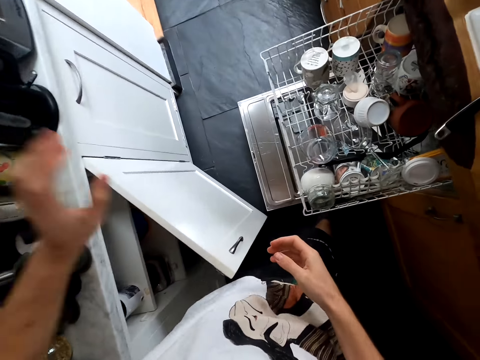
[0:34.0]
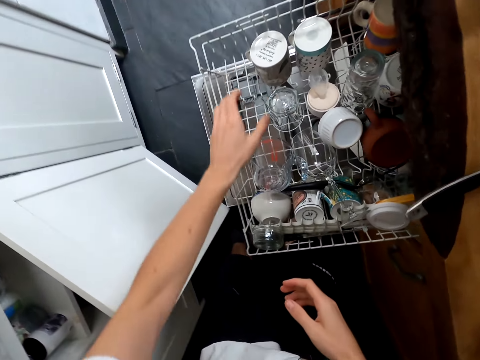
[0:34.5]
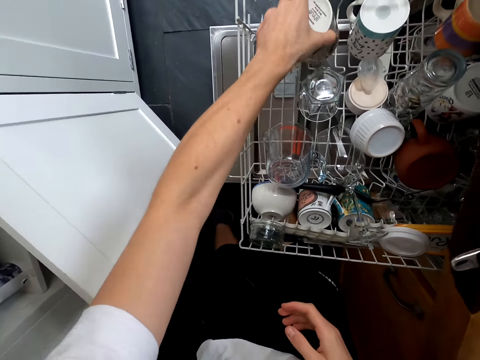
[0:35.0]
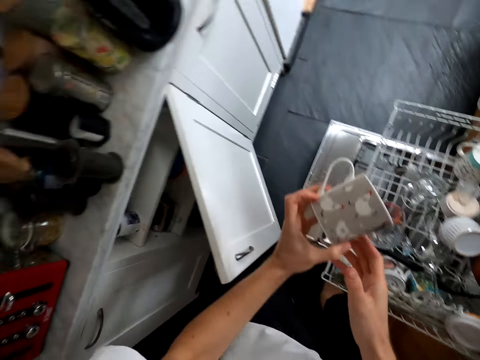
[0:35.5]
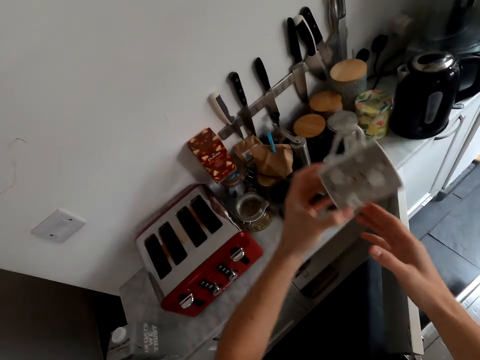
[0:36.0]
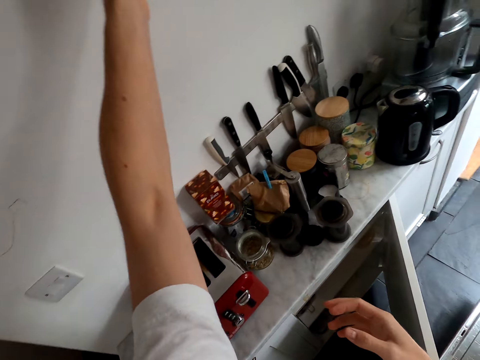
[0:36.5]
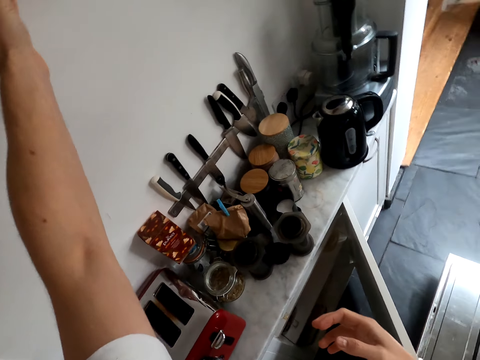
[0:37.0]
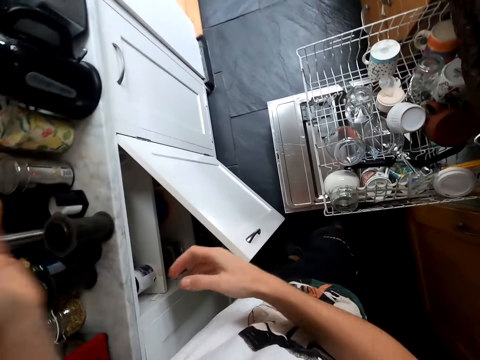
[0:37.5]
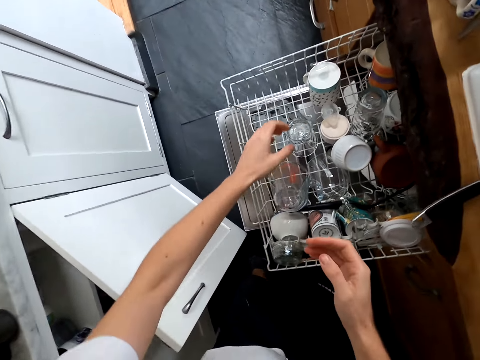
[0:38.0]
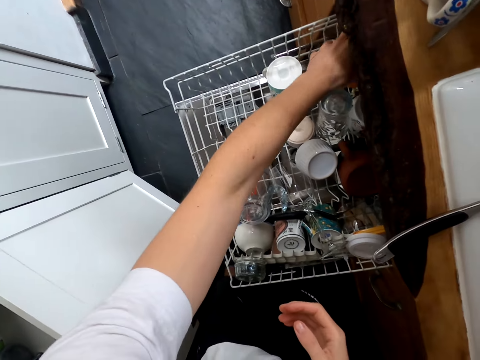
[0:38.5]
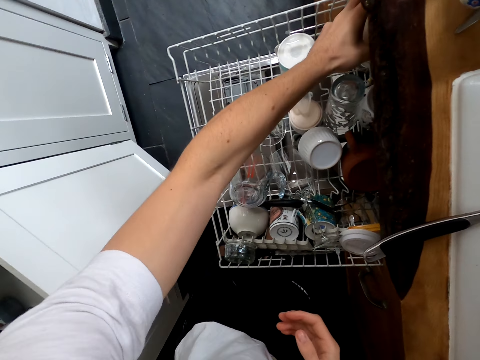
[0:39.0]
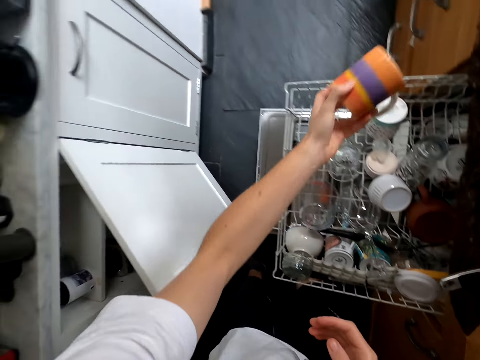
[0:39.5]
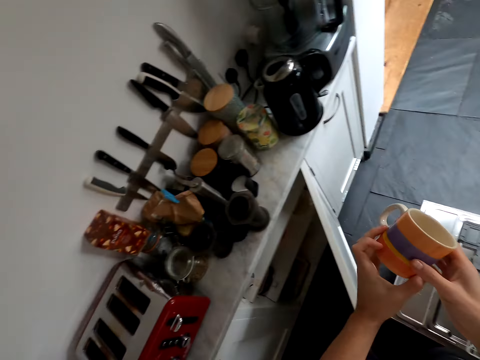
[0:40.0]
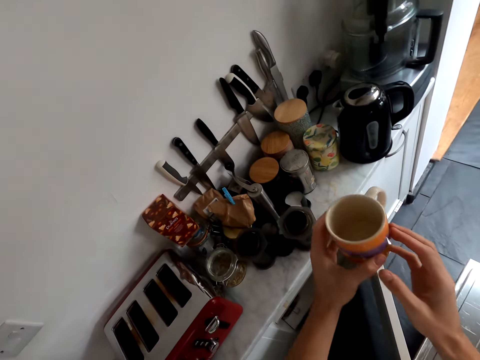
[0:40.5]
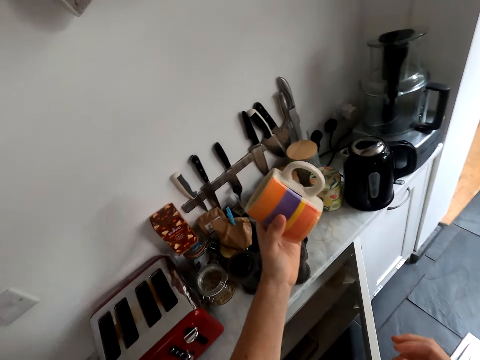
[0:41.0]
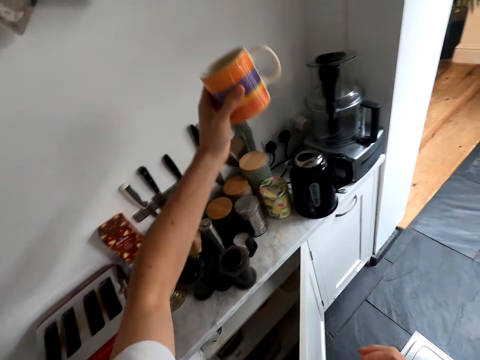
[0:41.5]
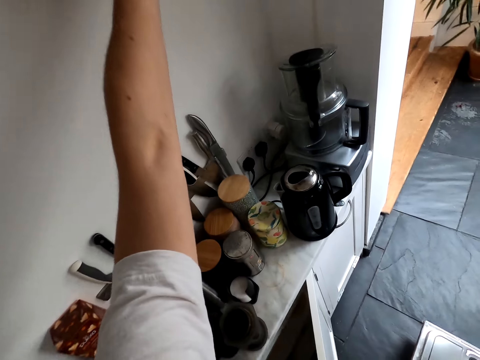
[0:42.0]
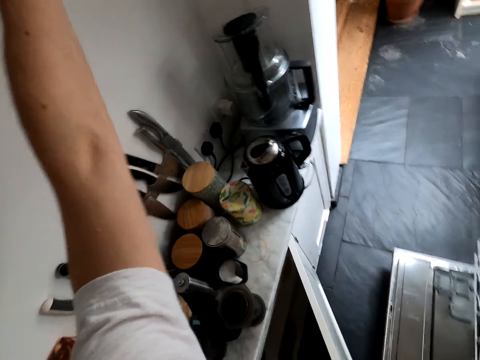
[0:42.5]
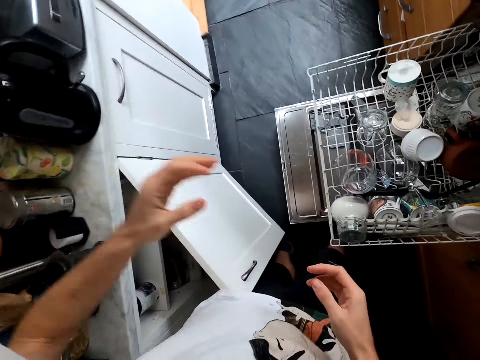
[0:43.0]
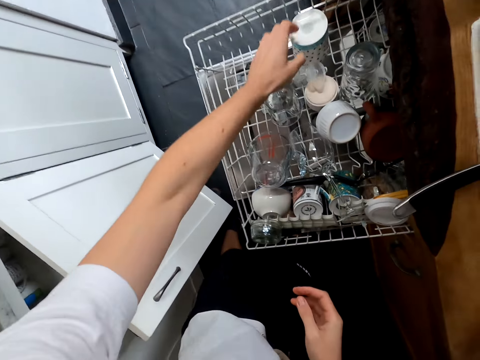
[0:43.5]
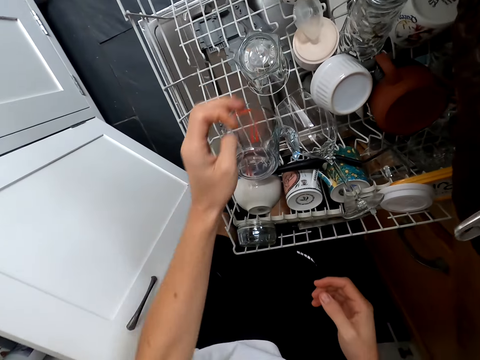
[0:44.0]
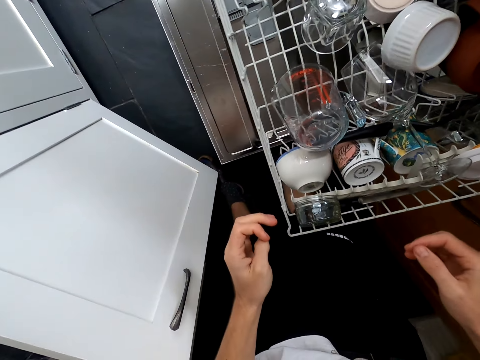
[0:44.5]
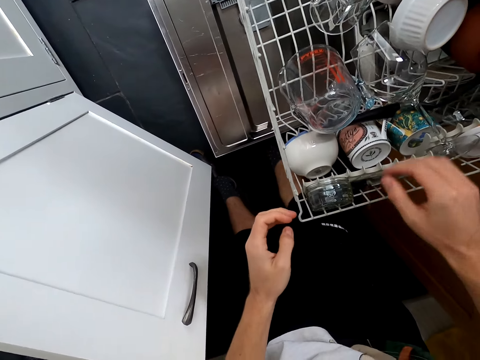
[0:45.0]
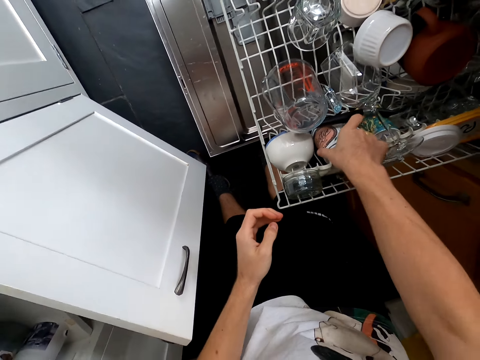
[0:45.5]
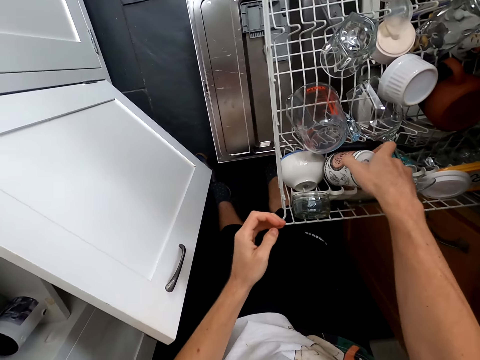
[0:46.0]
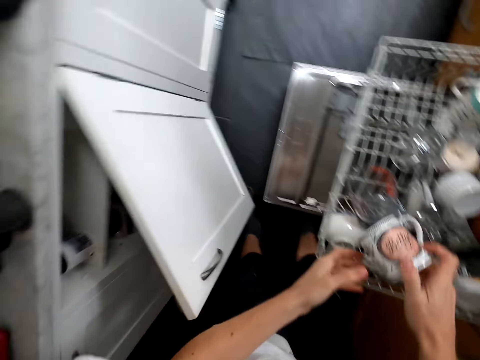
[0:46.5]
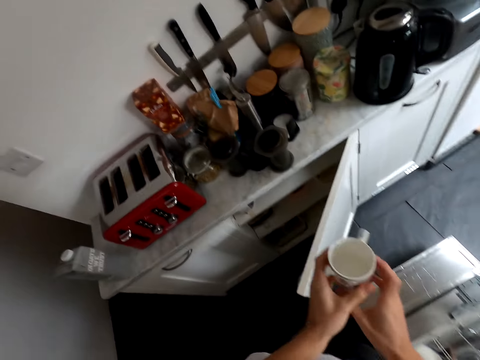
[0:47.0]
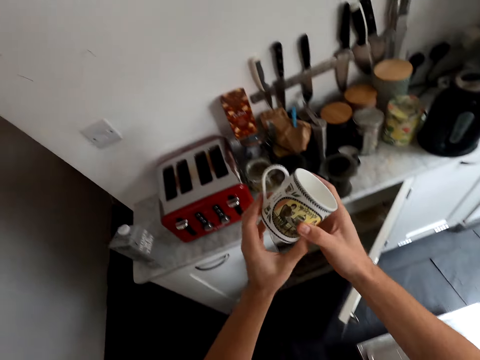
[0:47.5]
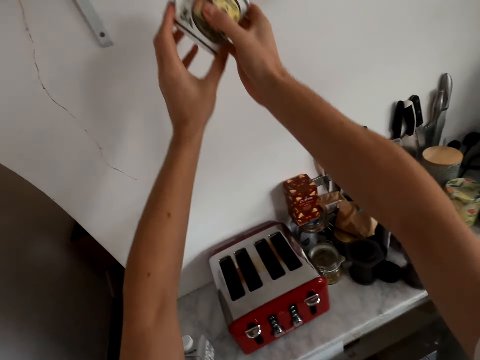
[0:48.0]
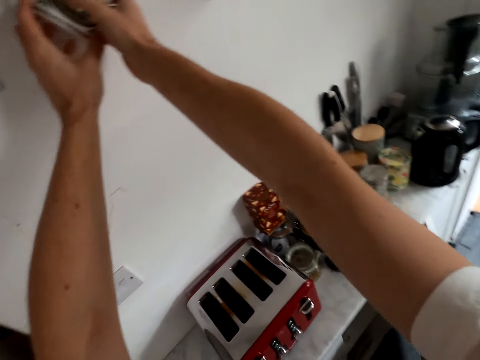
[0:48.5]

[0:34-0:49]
The camera wearer takes another cup. They hold the cup with both hands. They remove one hand from the cup. They put the cup on the upper cabinet. They take more cups. They hold the cup with both hands. They remove one hand from the cup. They put the cup on the upper cabinet. They lower the hand. They touch a cup in the dish rack. They remove the hand from the dishwasher rack. They take another cup. They hold the cup with both hands.

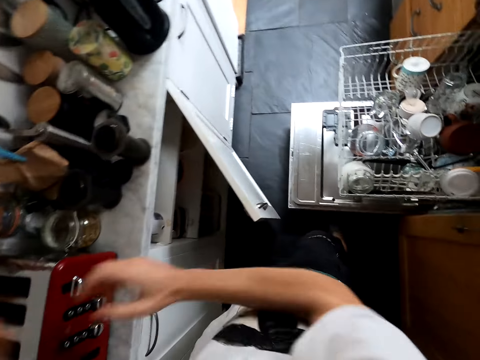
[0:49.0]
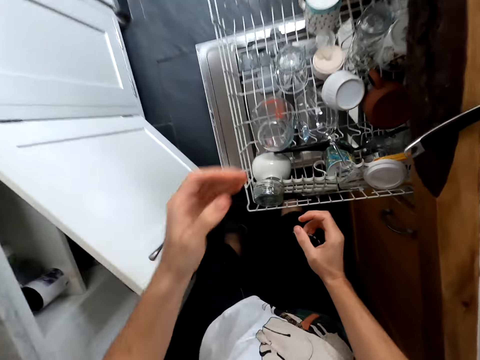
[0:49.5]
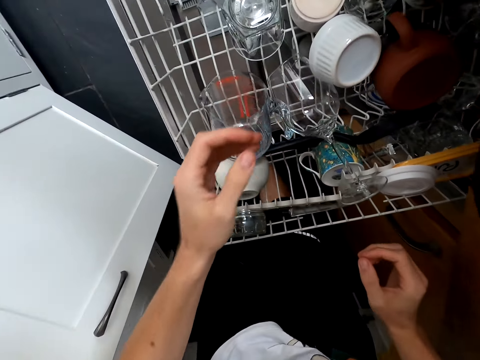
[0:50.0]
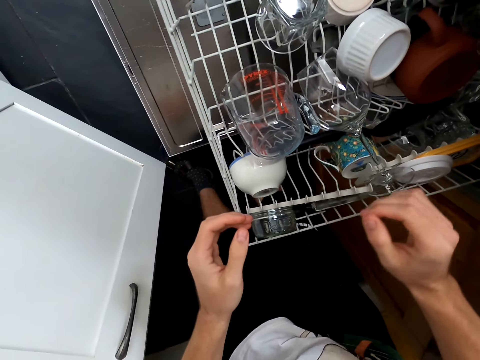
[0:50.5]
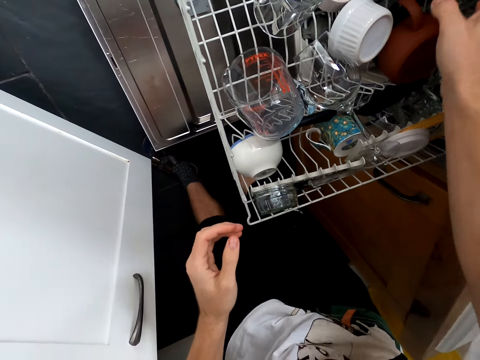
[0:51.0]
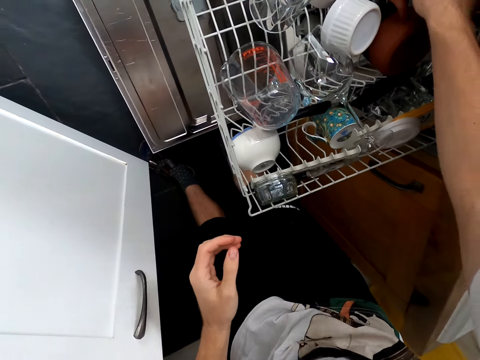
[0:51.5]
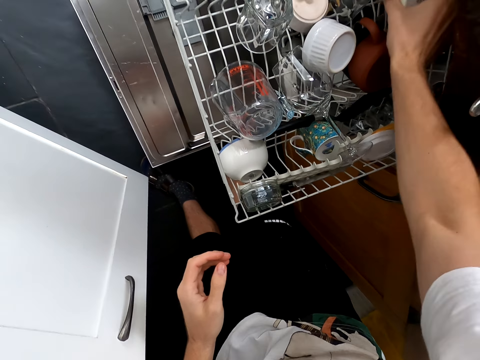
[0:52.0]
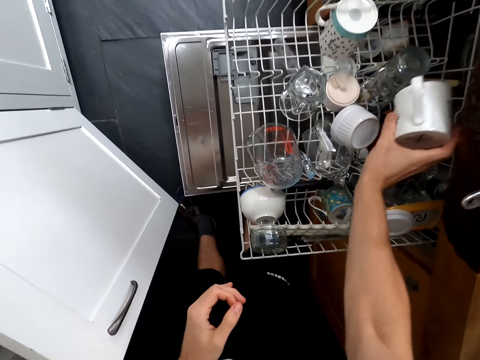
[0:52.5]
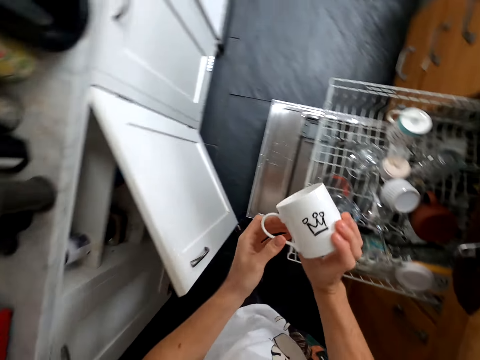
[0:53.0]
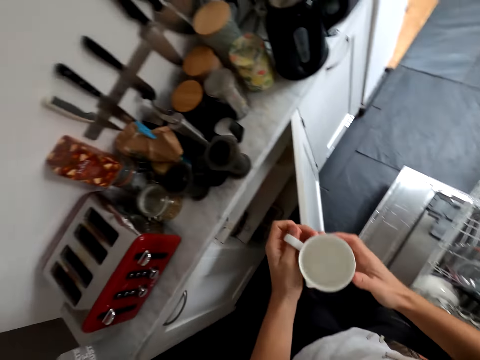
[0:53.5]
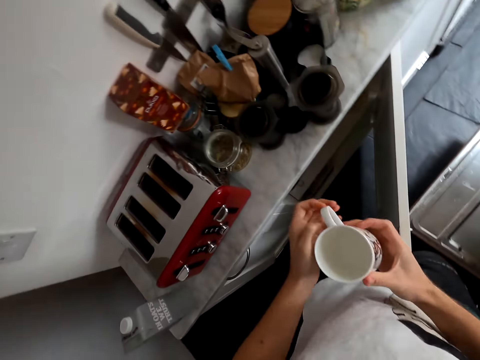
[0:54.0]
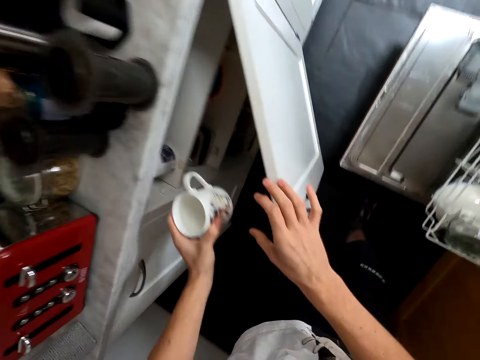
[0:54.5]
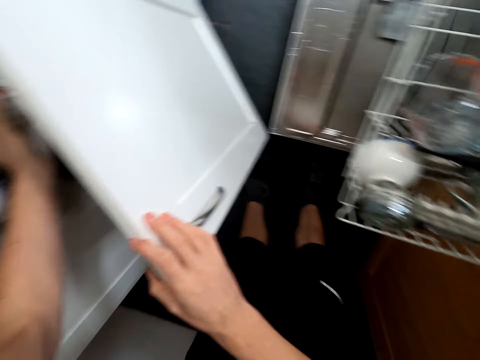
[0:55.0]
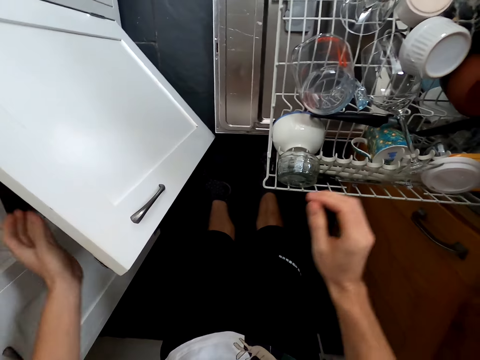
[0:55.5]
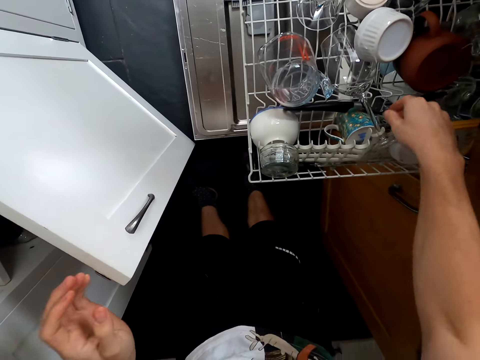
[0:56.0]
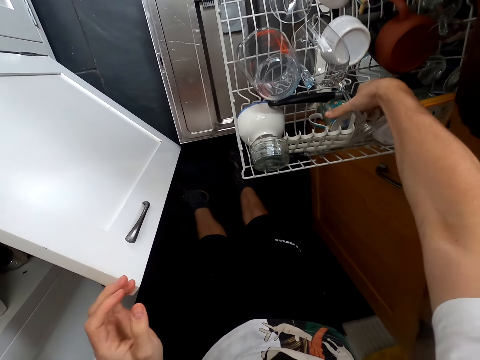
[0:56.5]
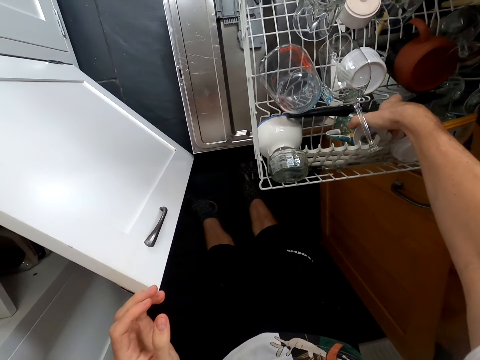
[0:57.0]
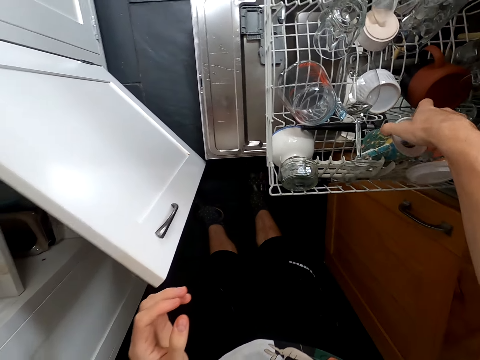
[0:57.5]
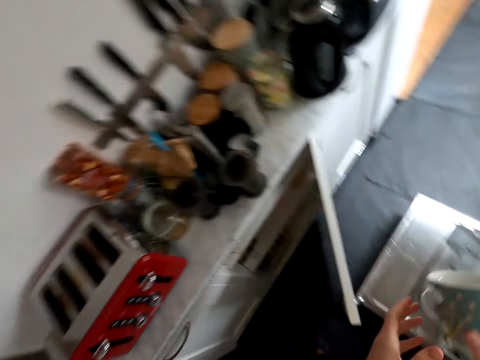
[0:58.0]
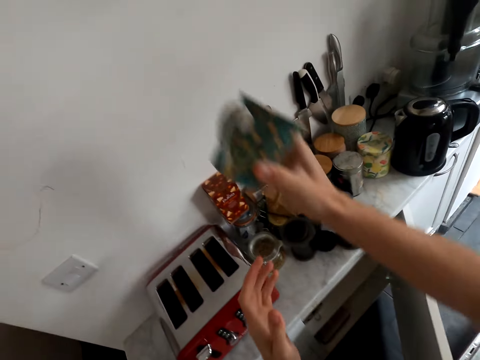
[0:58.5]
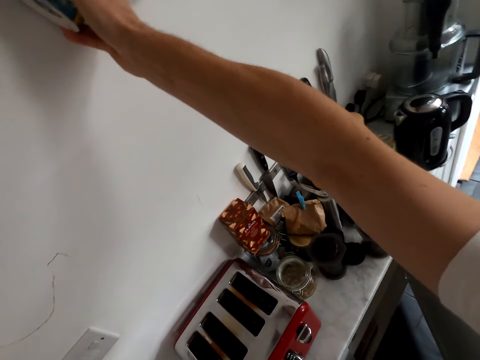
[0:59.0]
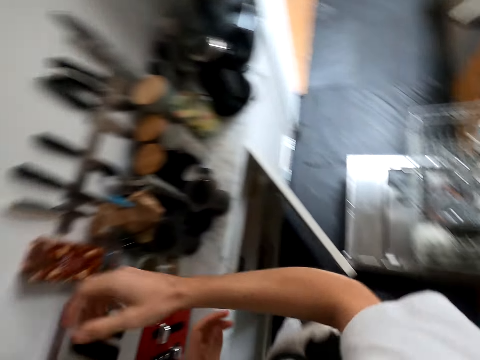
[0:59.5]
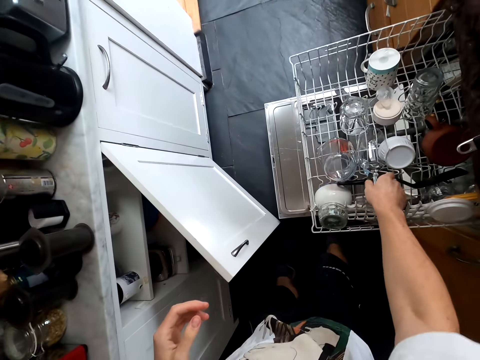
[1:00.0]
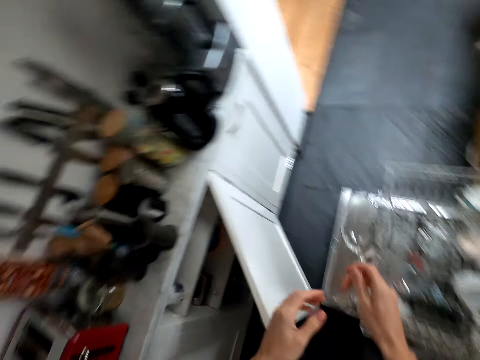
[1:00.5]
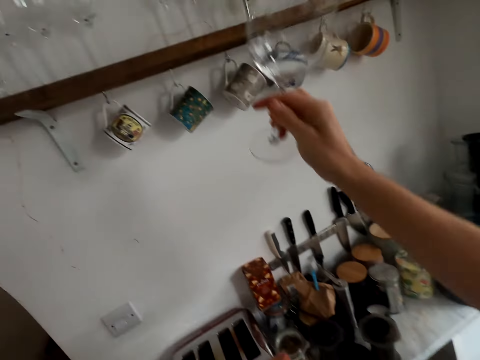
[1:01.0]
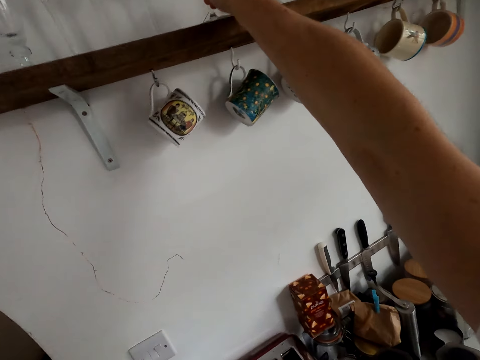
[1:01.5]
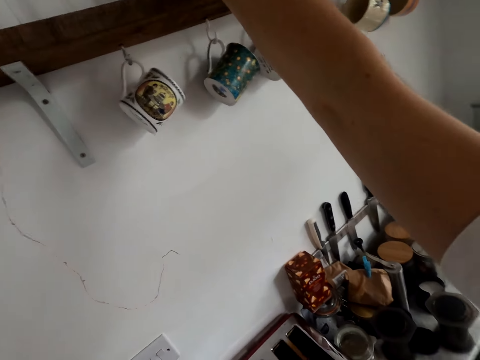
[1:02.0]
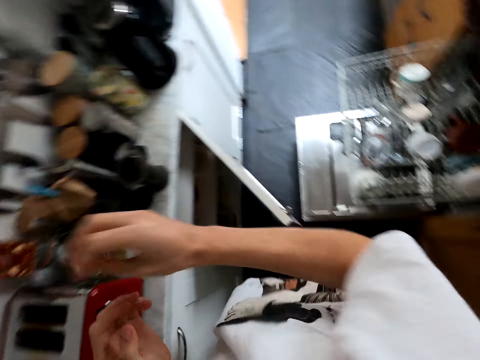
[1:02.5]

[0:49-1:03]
The camera wearer hangs the cup on a wall hook. They lower the hand. They look on the dishwasher rack. They take a cup from the dish rack. They hold the cup with both hands. They touch the cabinet door. They put the cup in the cabinet. They take another cup. They hold the cup with both hands. They hold the cup with one hand. They hang the cup on the wall hook. They take a wine glass from the dish rack. They put the wine glass on an upper cabinet.
